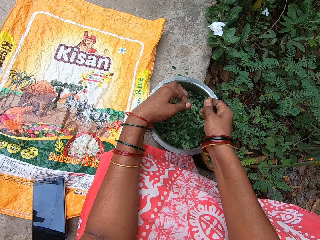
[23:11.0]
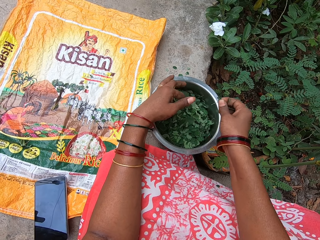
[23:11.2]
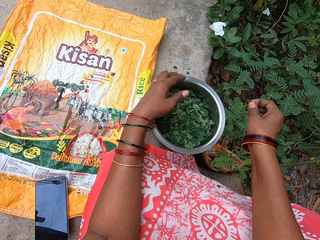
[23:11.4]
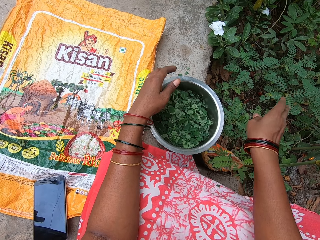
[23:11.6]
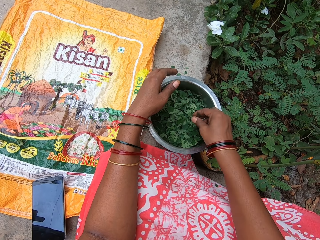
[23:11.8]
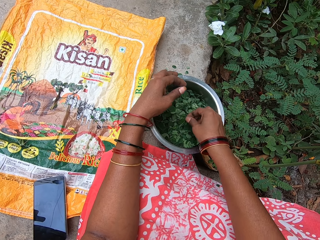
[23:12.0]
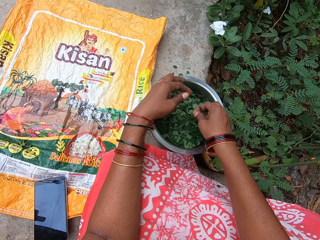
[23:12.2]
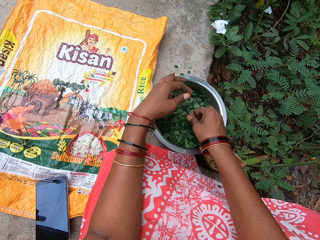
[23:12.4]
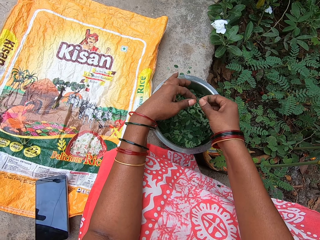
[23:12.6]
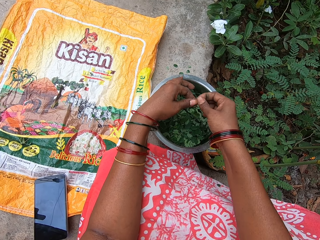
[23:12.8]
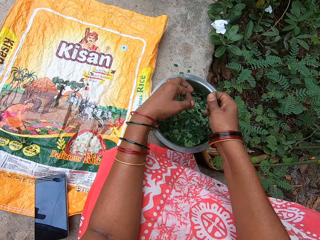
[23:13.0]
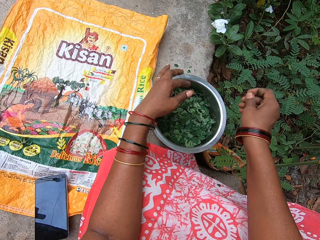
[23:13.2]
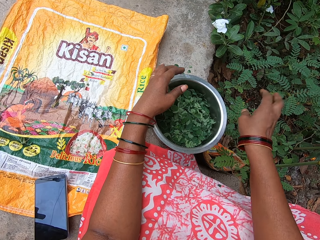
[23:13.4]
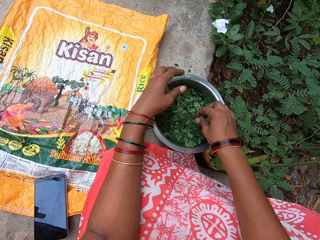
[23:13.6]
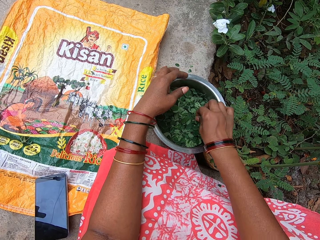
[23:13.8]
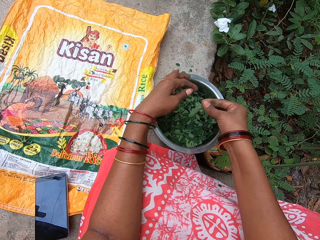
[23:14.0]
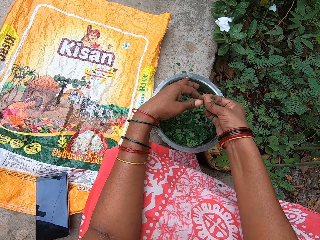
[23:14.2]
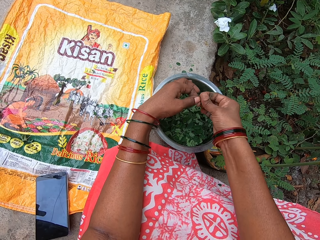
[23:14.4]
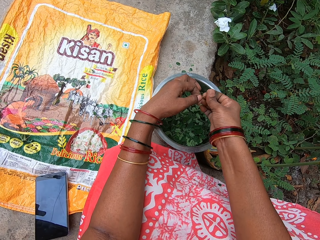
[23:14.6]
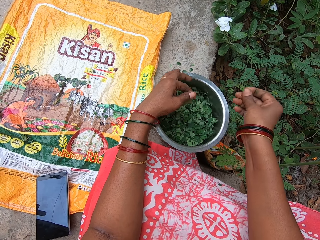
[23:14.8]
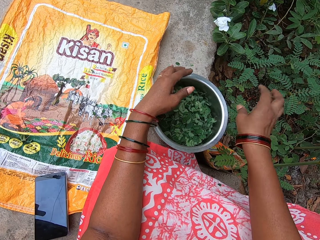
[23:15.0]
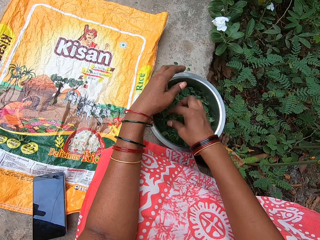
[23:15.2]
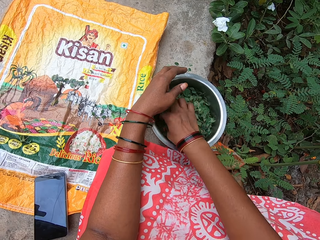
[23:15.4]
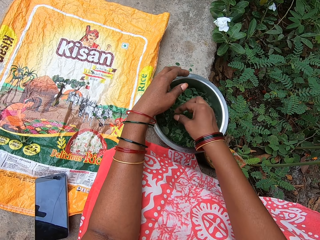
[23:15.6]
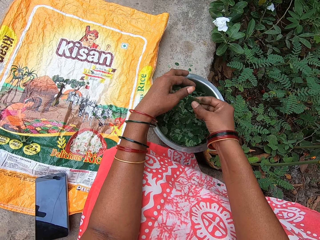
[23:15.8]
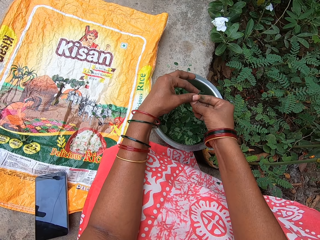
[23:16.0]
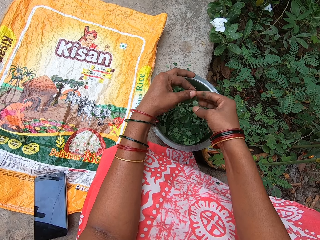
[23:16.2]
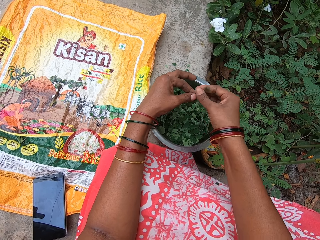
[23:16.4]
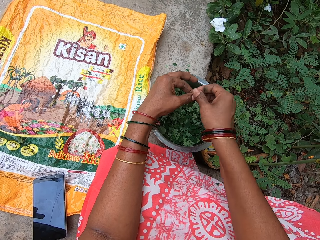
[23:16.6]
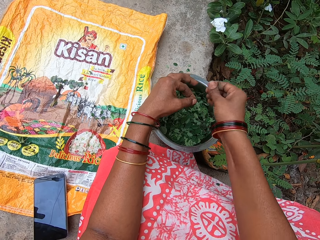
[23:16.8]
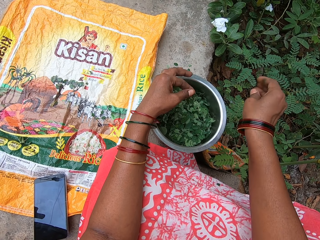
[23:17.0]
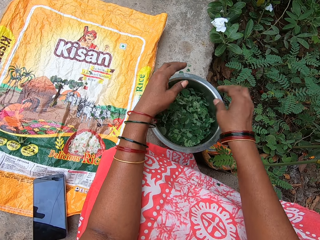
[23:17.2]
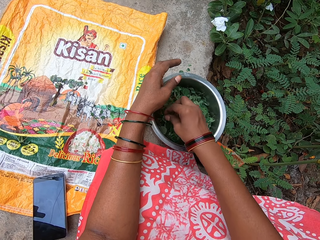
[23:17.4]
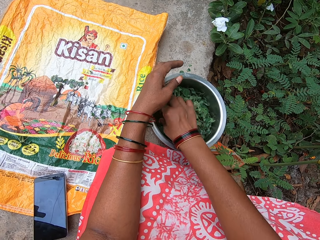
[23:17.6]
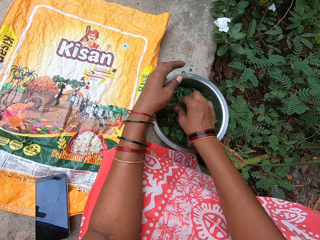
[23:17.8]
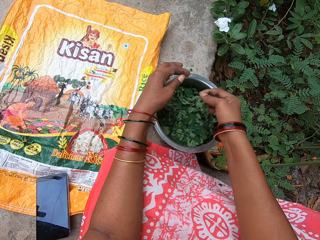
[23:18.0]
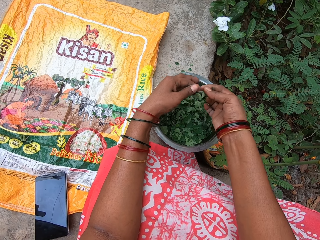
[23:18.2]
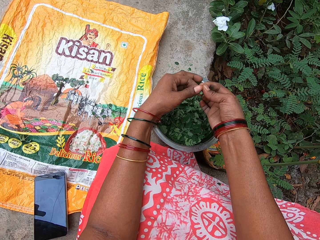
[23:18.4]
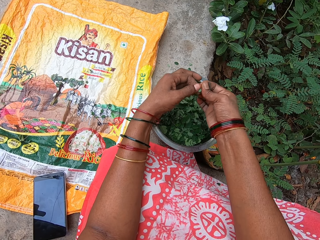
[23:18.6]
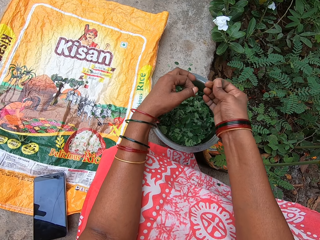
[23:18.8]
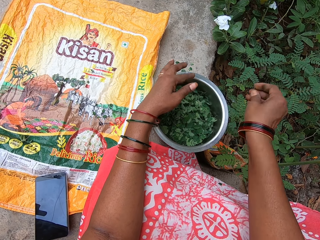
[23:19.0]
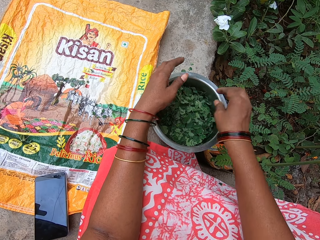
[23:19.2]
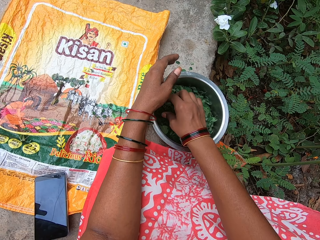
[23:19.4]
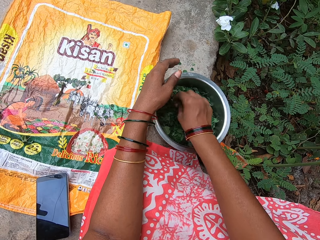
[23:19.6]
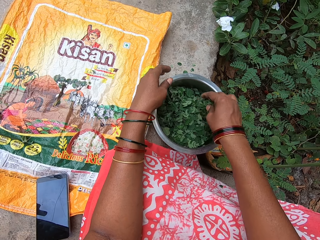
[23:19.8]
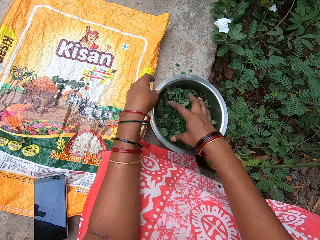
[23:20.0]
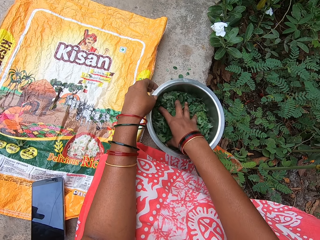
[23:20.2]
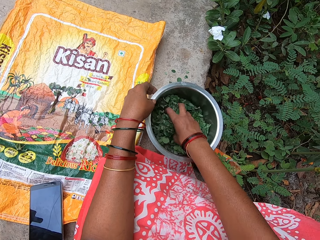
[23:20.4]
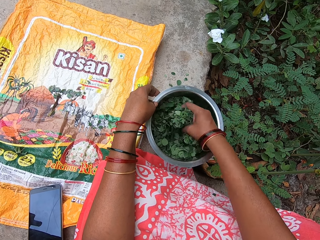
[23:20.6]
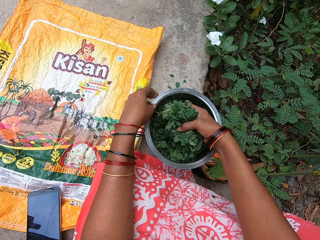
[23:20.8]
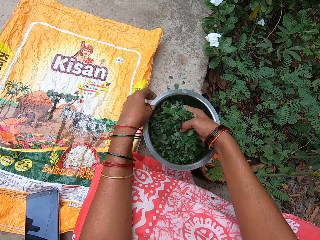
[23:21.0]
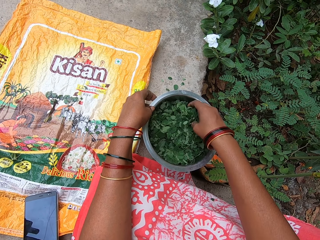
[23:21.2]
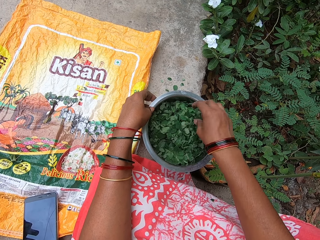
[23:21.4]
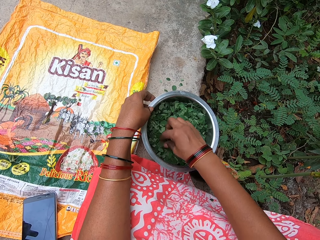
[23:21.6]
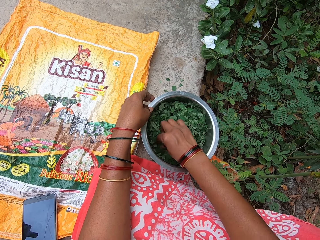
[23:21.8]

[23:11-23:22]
The camera wearer plucks a stem off the mint leaf in her left hand with her right hand. She drops the mint leaf into the bowl on the platform with her left hand. She tosses the stem on the ground with her right hand. She picks a mint leaf from the bowl on the platform with her right hand. She touches the mint leaf in her right hand with her left hand. She plucks a stem off the mint leaf in her left hand with her right hand. She drops the mint leaf into the bowl on the platform with her left hand. She tosses the stem on the ground with her right hand. She picks a mint leaf from the bowl on the platform with her right hand. She touches the mint leaf in her right hand with her left hand. She plucks a stem off the mint leaf in her left hand with her right hand. She drops the mint leaf into the bowl on the platform with her left hand. She tosses the stem on the ground with her right hand. She picks a mint leaf from the bowl on the platform with her right hand. She touches the mint leaf in her right hand with her left hand. She plucks a stem off the mint leaf in her left hand with her right hand. She drops the mint leaf into the bowl on the platform with her left hand. She tosses the stem on the ground with her right hand. She picks a mint leaf from the bowl on the platform with her right hand. She touches the mint leaf in her right hand with her left hand. She plucks a stem off the mint leaf in her left hand with her right hand. She drops the mint leaf into the bowl on the platform with her left hand. She tosses the stem on the ground with her right hand. She touches a mint leaf in the bowl on the platform with her right hand. She moves mint leaves in the bowl on the platform with her right hand.

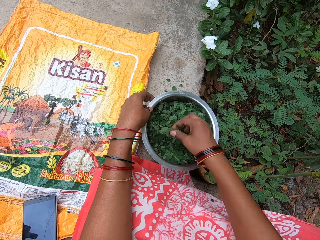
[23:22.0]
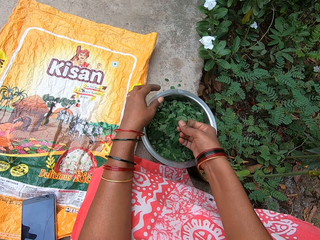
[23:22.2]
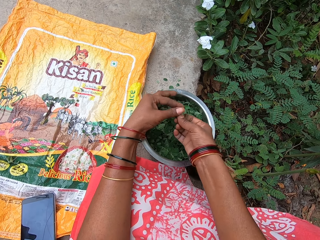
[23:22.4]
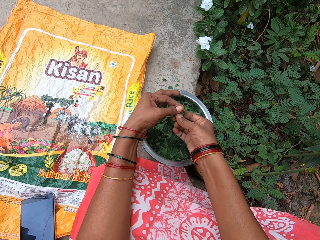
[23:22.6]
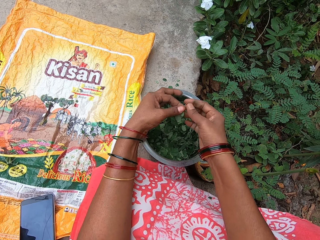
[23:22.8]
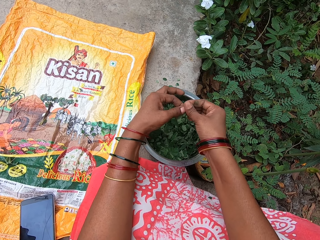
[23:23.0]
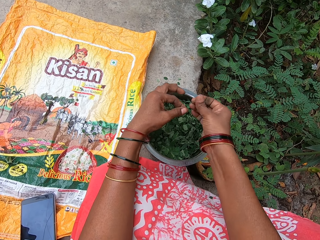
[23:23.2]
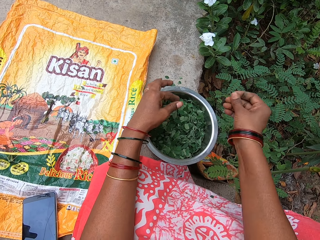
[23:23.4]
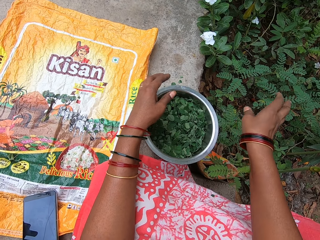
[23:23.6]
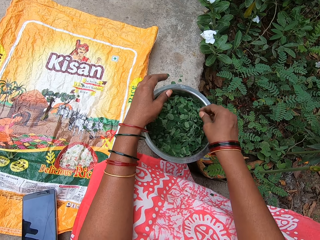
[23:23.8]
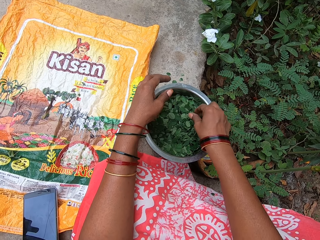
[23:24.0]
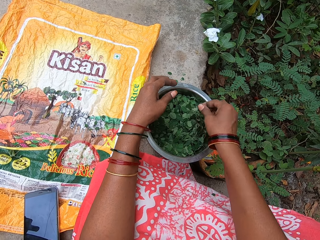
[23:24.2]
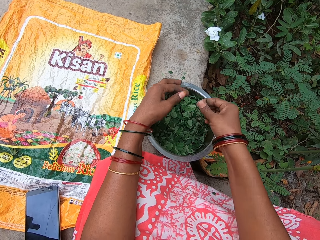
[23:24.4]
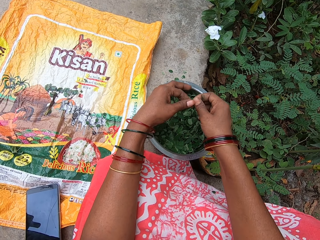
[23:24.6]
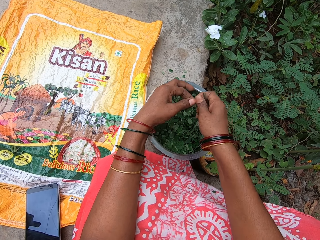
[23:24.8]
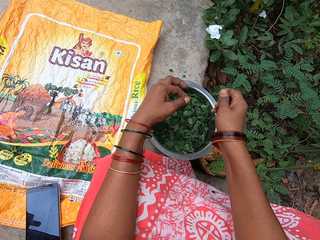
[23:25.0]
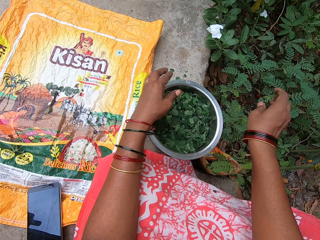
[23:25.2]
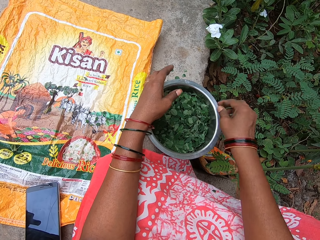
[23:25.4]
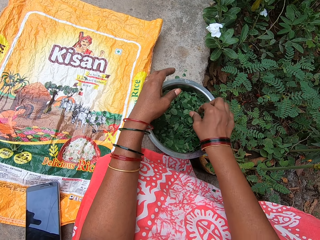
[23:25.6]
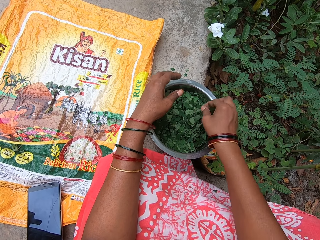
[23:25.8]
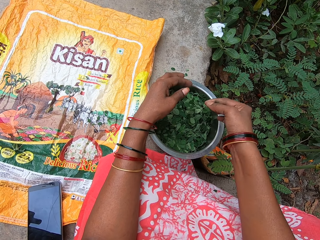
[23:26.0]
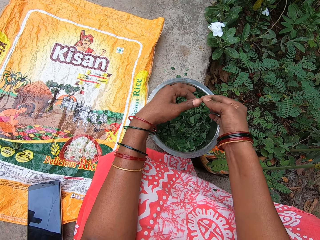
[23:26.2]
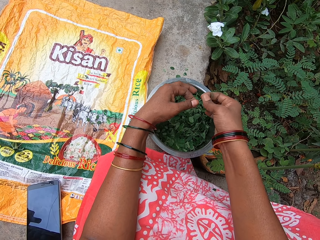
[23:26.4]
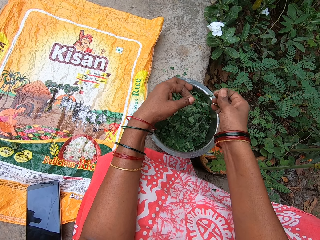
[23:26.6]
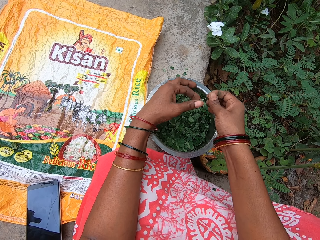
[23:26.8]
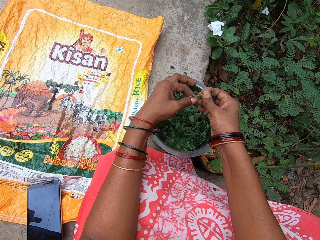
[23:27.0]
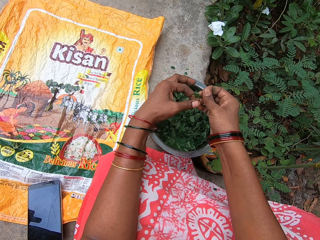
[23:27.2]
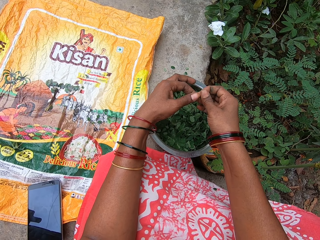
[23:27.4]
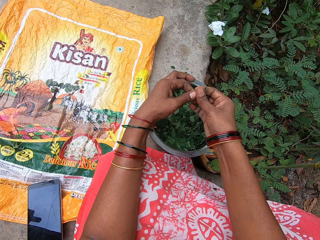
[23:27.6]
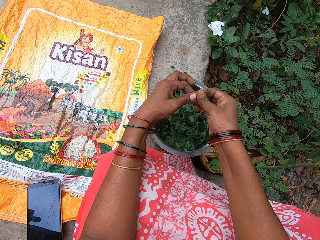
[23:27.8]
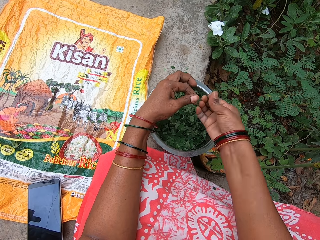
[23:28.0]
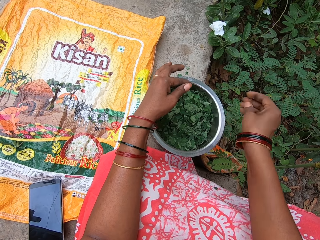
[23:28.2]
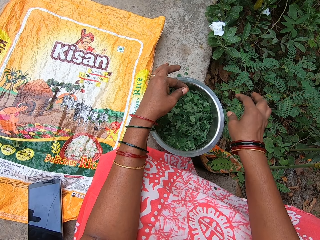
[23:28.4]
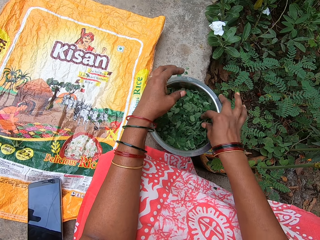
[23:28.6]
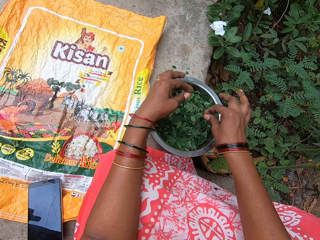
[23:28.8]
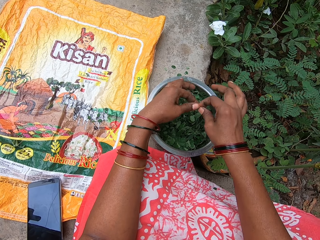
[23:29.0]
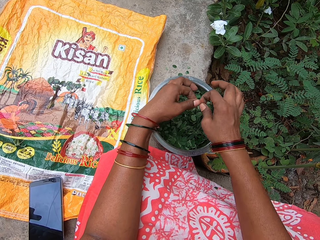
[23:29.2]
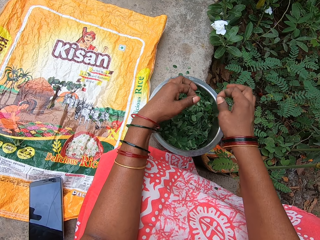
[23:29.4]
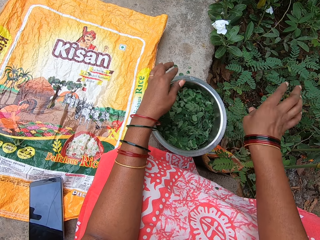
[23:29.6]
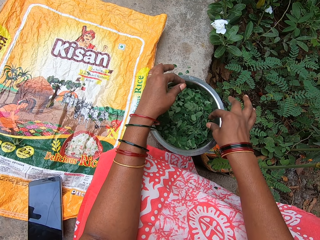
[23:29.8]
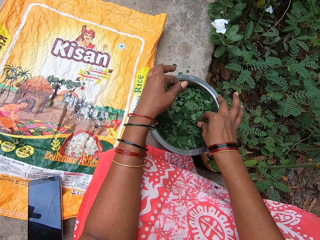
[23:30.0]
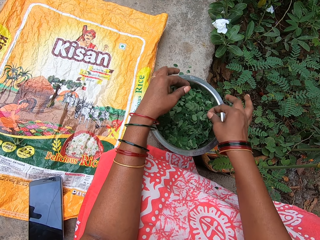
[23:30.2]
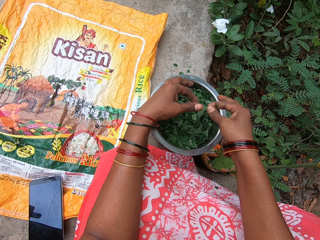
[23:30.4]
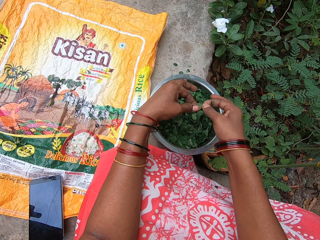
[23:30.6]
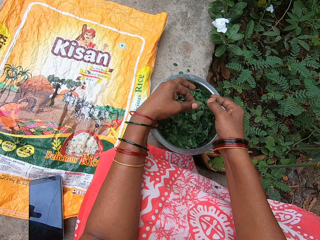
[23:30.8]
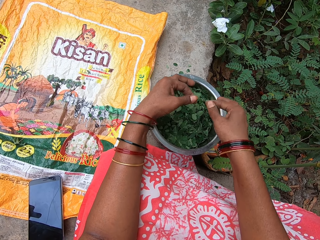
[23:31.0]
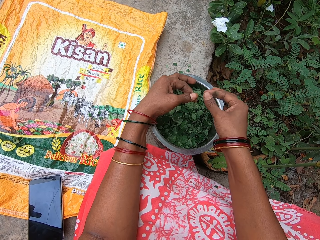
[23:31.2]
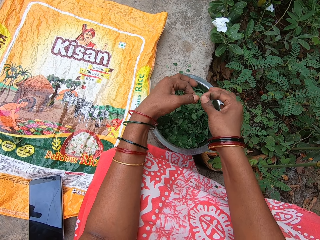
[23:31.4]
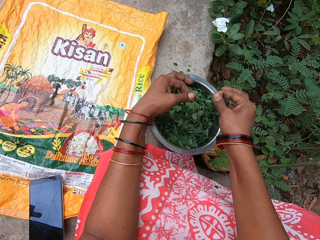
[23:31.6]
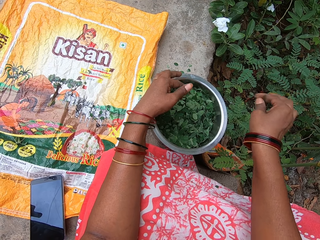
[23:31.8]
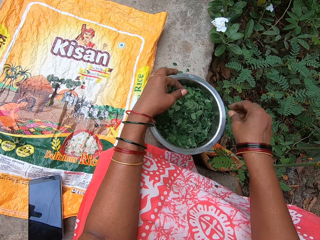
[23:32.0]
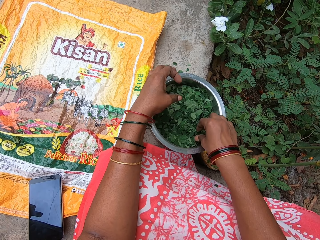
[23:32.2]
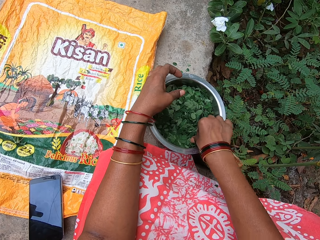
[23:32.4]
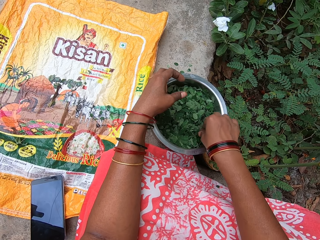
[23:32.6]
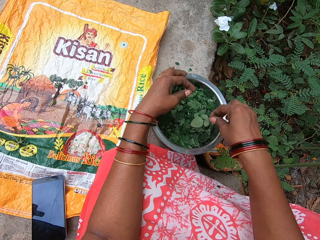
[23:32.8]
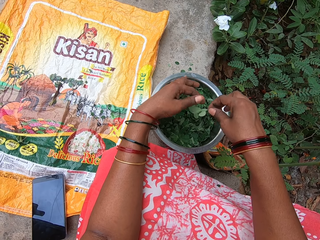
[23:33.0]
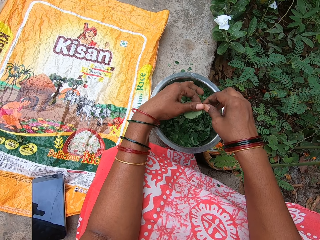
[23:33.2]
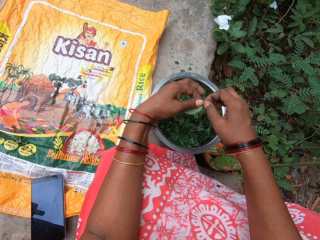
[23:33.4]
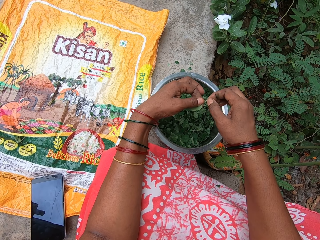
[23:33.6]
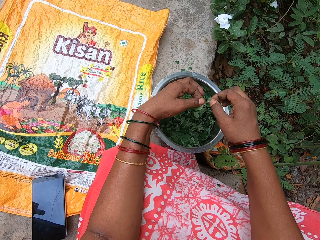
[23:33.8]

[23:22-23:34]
The camera wearer picks a mint leaf from the bowl on the platform with her right hand. She touches the mint leaf in her right hand with her left hand. She plucks a stem off the mint leaf in her left hand with her right hand. She drops the mint leaf into the bowl on the platform with her left hand. She tosses the stem on the ground with her right hand. She picks a mint leaf from the bowl on the platform with her right hand. She touches the mint leaf in her right hand with her left hand. She plucks a stem off the mint leaf in her left hand with her right hand. She drops the mint leaf into the bowl on the platform with her left hand. She tosses the stem on the ground with her right hand. She picks a mint leaf from the bowl on the platform with her right hand. She touches the mint leaf in her right hand with her left hand. She plucks a stem off the mint leaf in her left hand with her right hand. She drops the mint leaf into the bowl on the platform with her left hand. She plucks a stem off the mint leaf in her left hand with her right hand. She tosses the stem on the ground with her right hand. She picks a mint leaf from the bowl on the platform with her right hand. She touches the mint leaf in her right hand with her left hand. She plucks a stem off the mint leaf in her left hand with her right hand. She drops the mint leaf into the bowl on the platform with her left hand. She tosses the stem on the ground with her right hand. She picks a mint leaf from the bowl on the platform with her right hand. She touches the mint leaf in her right hand with her left hand. She plucks a stem off the mint leaf in her left hand with her right hand. She drops the mint leaf into the bowl on the platform with her left hand. She tosses the stem on the ground with her right hand. She picks a mint leaf from the bowl on the platform with her right hand. She touches the mint leaf in her right hand with her left hand. She plucks a stem off the mint leaf in her left hand with her right hand.
